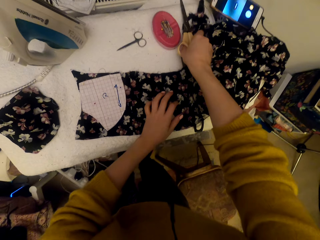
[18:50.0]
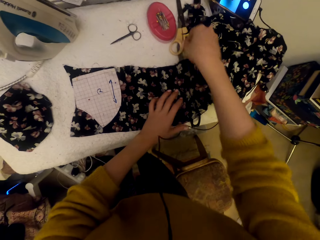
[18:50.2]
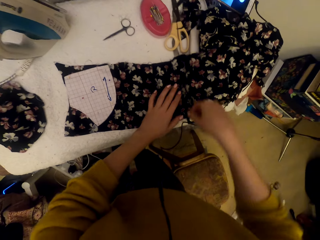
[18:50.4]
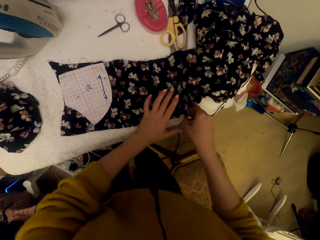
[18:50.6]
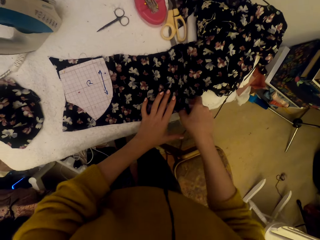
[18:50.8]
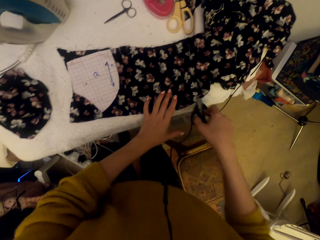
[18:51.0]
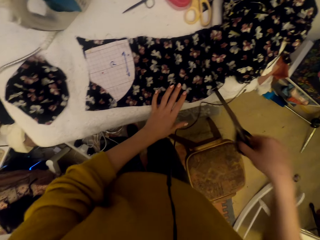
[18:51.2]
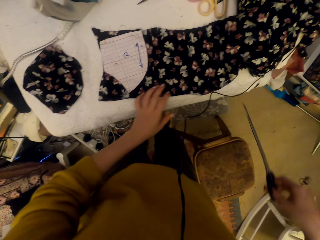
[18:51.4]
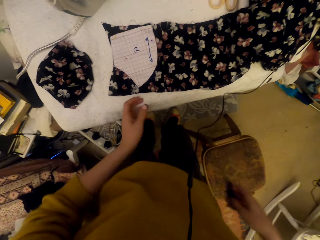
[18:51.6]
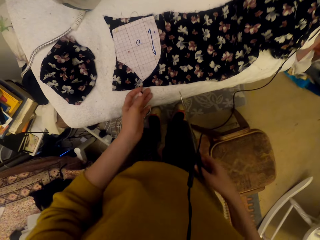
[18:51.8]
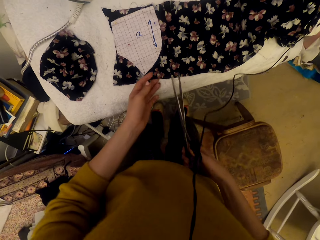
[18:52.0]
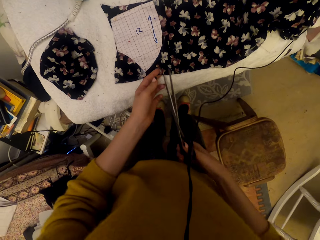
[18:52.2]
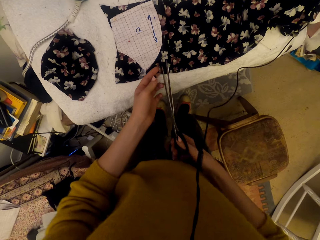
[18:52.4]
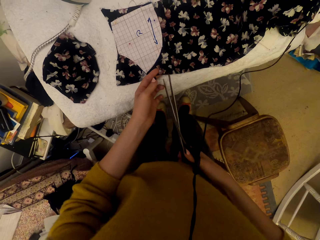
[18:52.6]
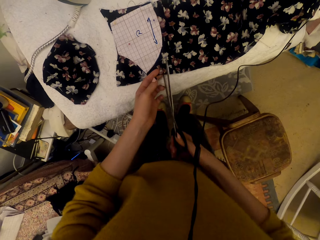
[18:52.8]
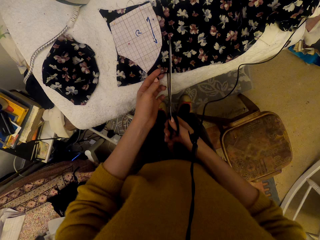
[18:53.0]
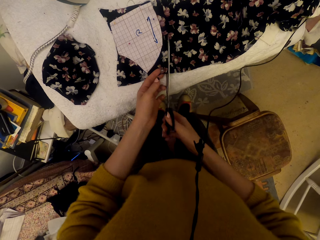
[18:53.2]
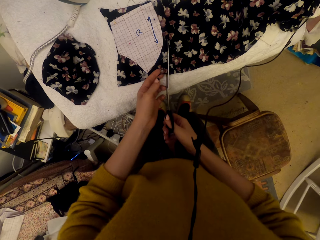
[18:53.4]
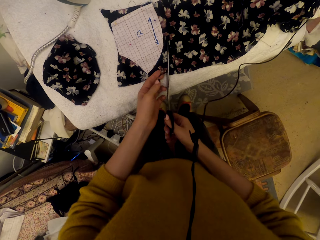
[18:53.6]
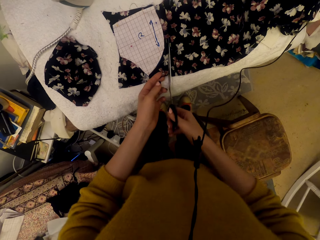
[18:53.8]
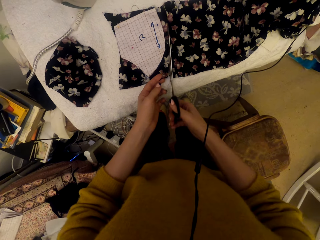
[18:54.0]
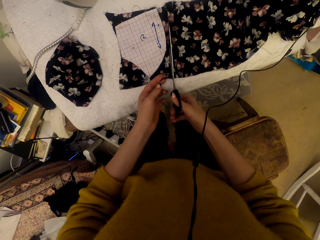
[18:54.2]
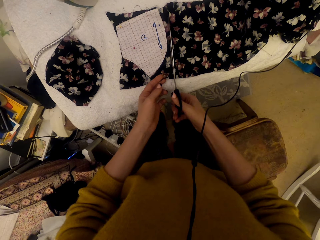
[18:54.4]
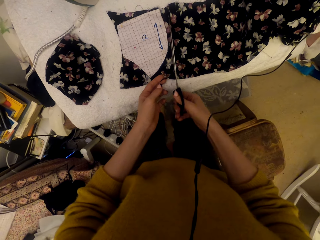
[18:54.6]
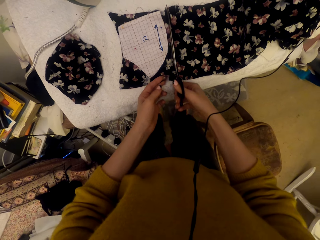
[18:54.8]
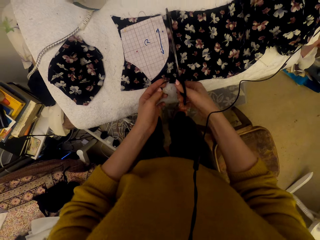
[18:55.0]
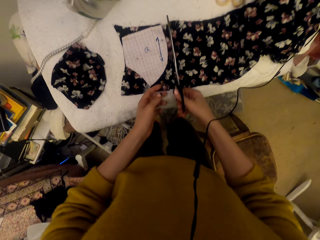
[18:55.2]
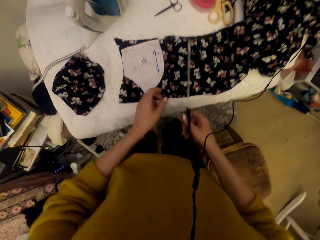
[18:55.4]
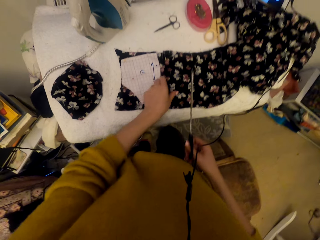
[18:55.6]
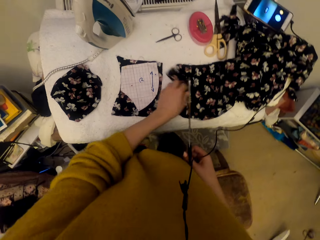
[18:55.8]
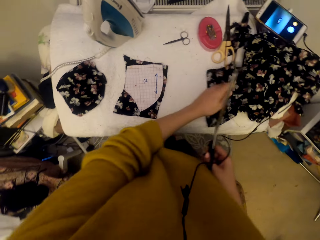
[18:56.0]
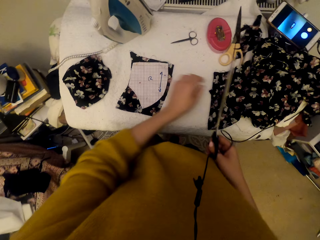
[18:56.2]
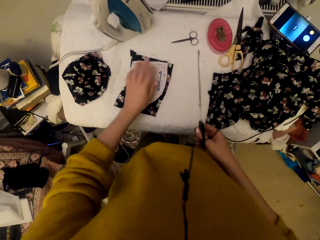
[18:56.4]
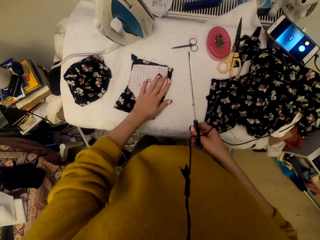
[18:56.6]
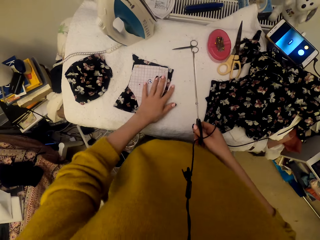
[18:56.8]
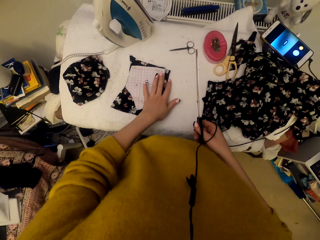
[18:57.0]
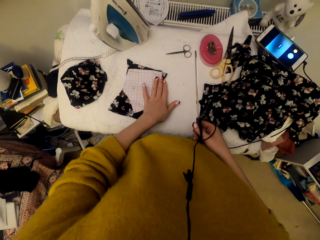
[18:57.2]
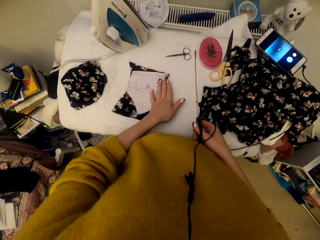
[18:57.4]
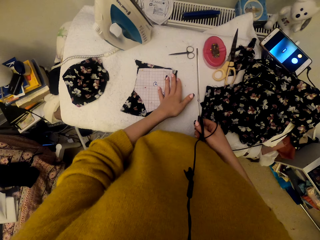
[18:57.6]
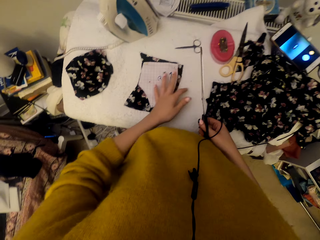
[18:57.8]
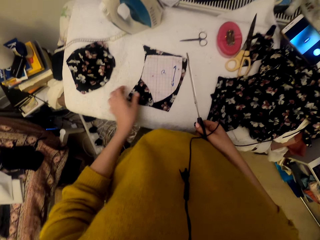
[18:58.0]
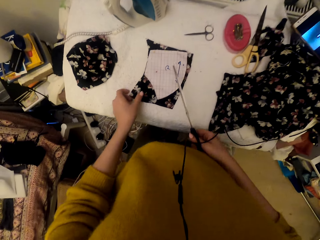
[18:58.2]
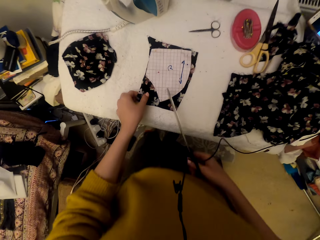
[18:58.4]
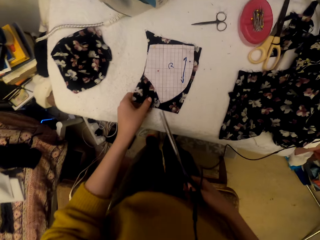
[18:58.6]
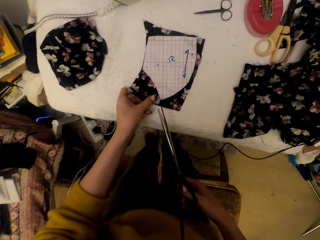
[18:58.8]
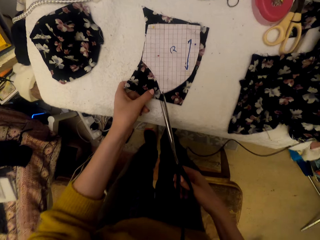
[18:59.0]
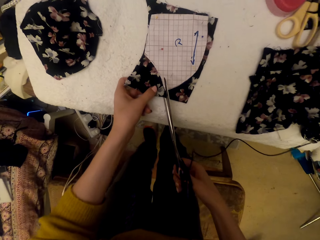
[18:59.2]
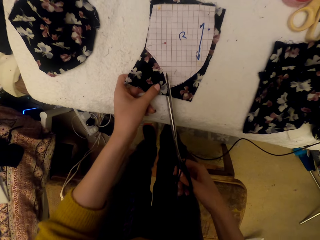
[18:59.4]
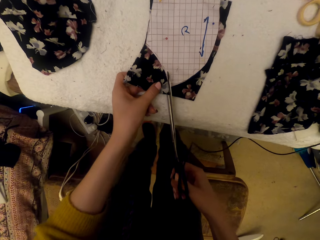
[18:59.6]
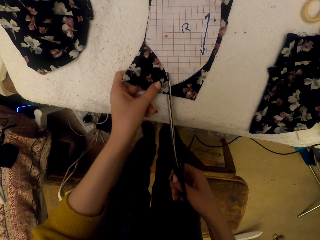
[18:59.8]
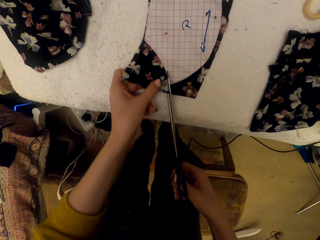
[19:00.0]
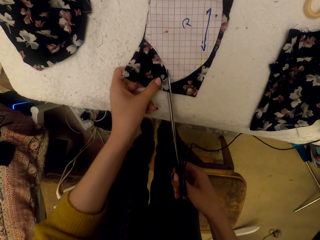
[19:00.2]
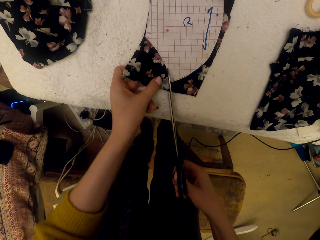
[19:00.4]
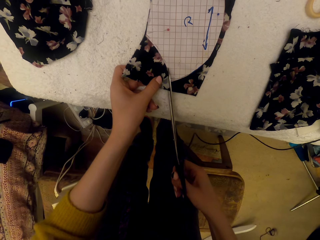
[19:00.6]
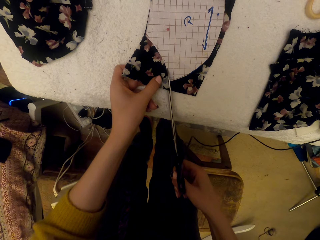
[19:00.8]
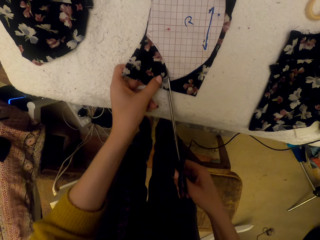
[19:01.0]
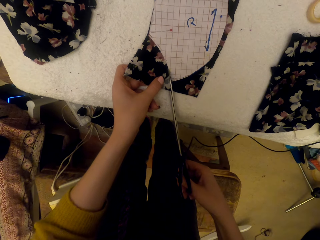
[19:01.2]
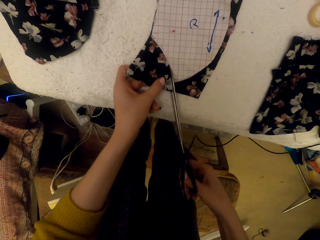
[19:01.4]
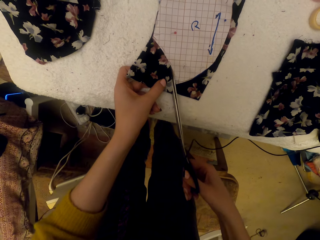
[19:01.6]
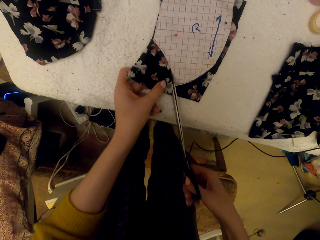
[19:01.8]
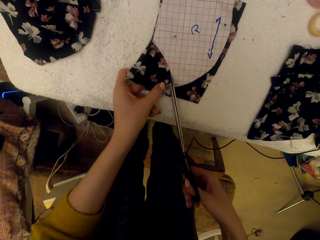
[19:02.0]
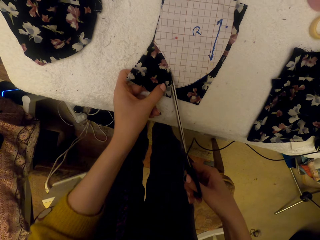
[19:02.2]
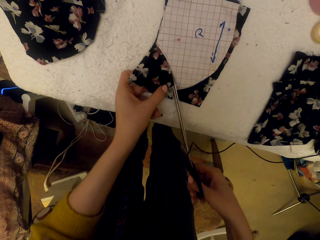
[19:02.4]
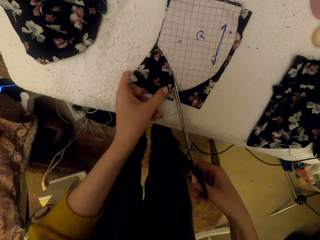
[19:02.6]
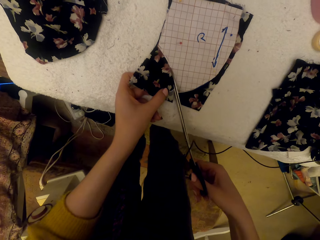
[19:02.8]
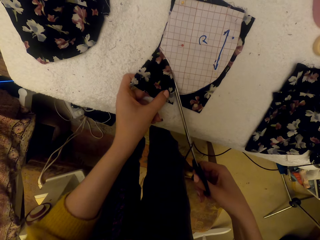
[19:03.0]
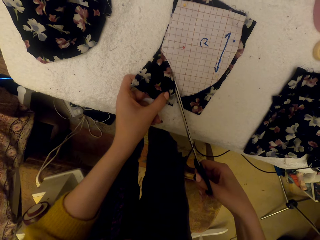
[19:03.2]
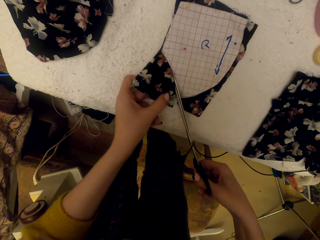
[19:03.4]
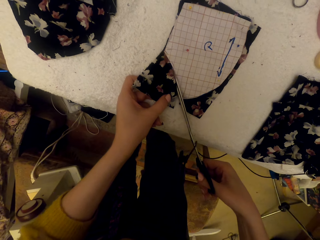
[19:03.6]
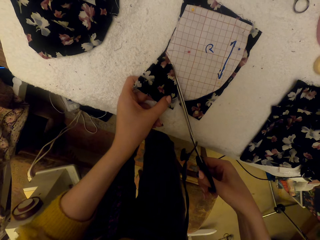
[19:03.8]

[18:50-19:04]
The camera wearer puts the scissors on the table. They pick the scissors and adjust the scissors. They cut the cloth material using the scissors. They adjust the cloth material on the worktable. They adjust the pinned material piece. They cut the pinned cloth material piece using the scissors.

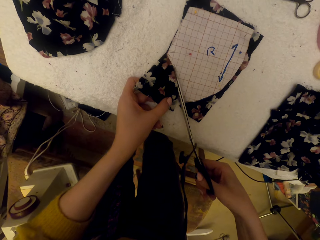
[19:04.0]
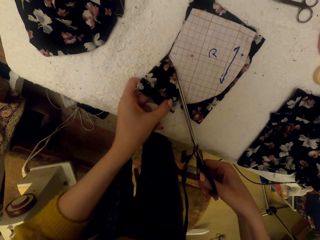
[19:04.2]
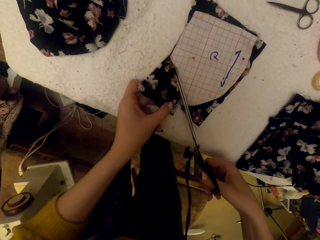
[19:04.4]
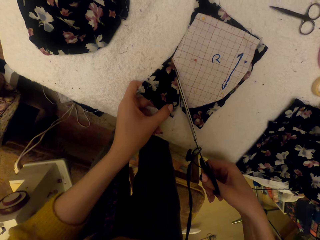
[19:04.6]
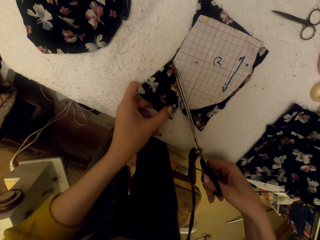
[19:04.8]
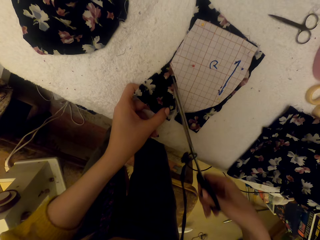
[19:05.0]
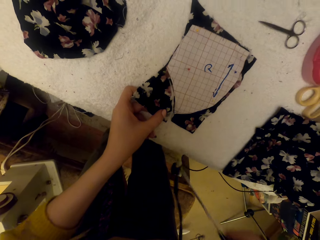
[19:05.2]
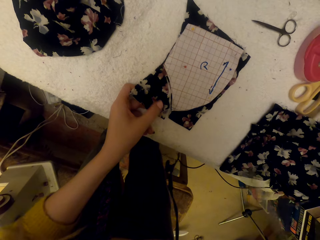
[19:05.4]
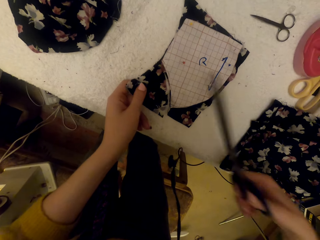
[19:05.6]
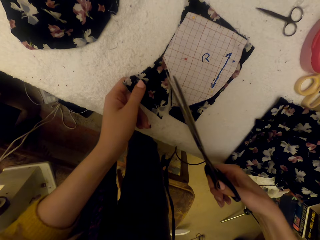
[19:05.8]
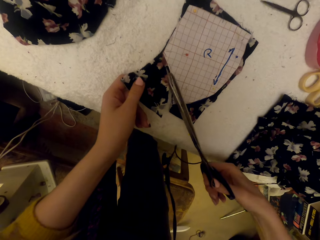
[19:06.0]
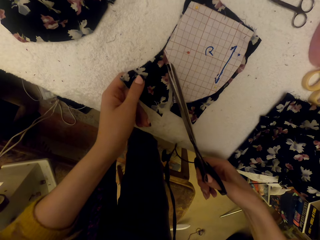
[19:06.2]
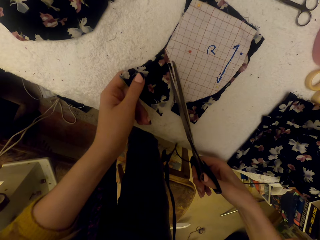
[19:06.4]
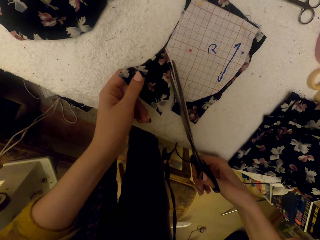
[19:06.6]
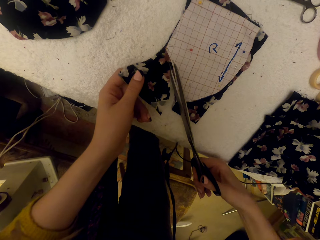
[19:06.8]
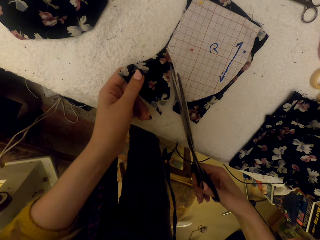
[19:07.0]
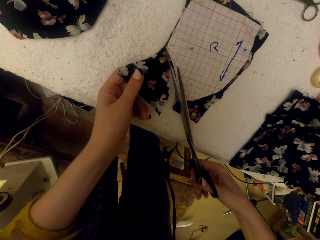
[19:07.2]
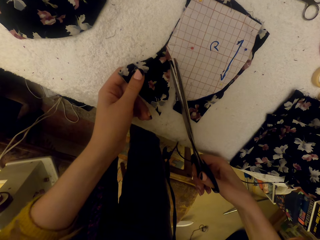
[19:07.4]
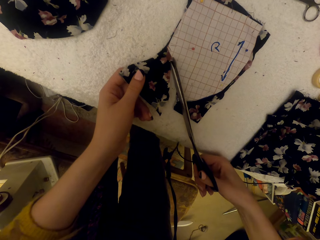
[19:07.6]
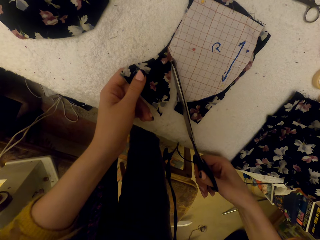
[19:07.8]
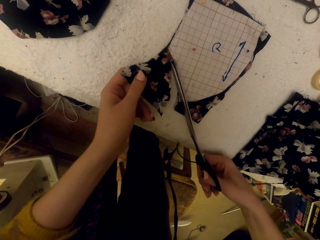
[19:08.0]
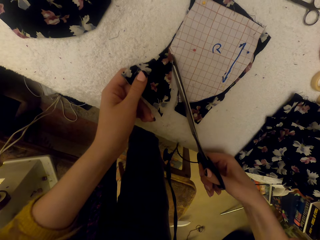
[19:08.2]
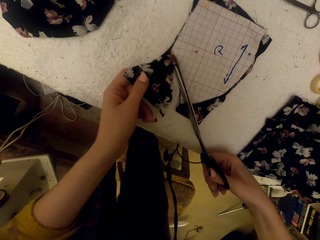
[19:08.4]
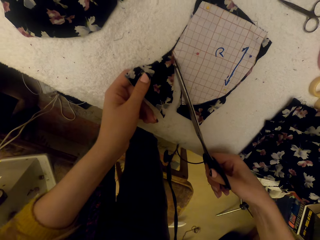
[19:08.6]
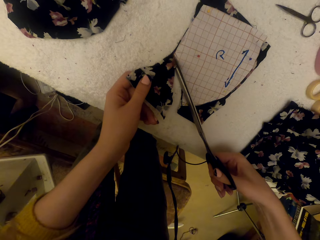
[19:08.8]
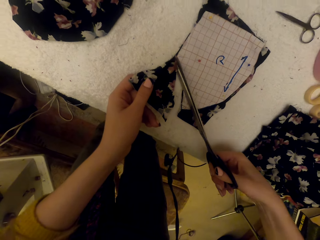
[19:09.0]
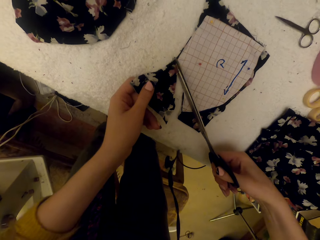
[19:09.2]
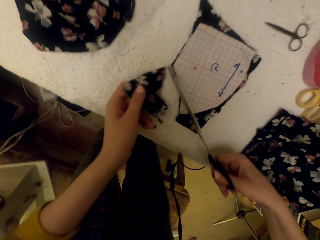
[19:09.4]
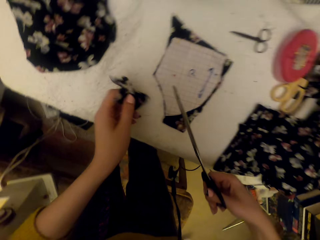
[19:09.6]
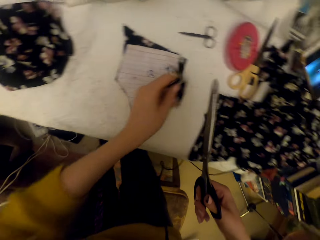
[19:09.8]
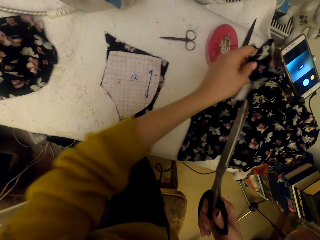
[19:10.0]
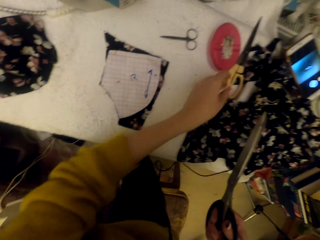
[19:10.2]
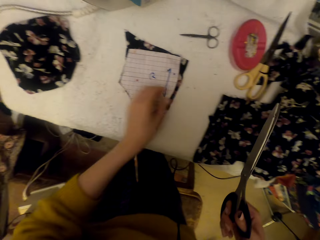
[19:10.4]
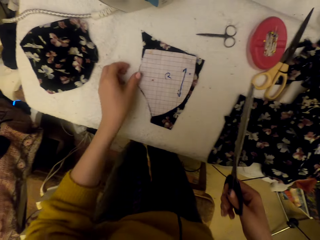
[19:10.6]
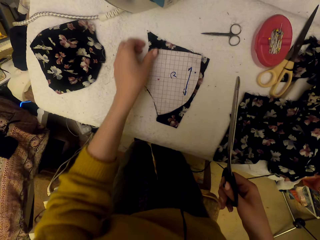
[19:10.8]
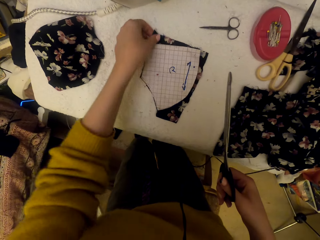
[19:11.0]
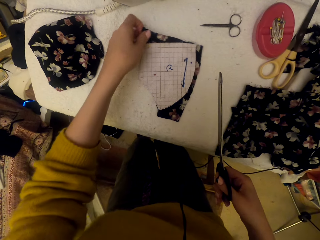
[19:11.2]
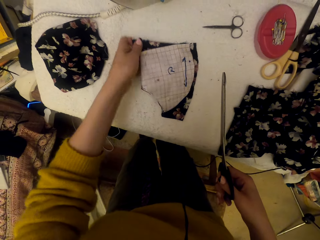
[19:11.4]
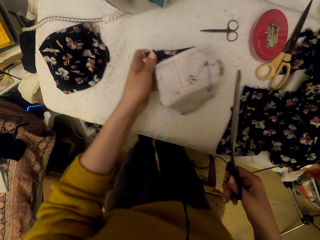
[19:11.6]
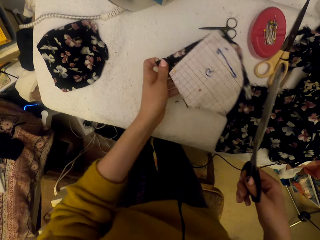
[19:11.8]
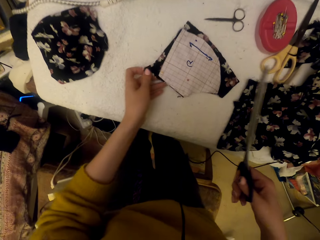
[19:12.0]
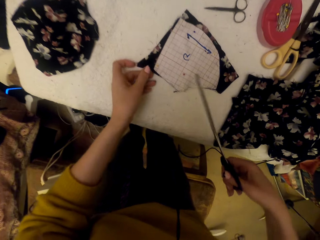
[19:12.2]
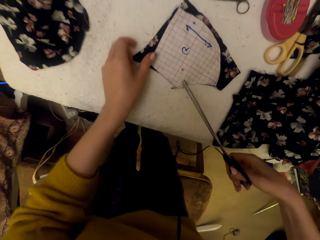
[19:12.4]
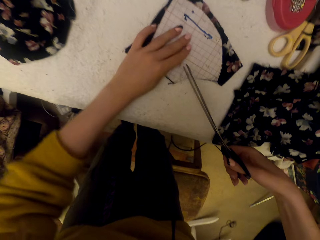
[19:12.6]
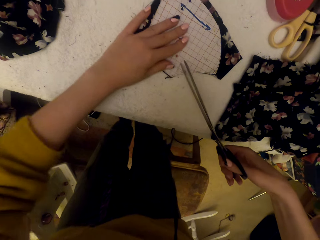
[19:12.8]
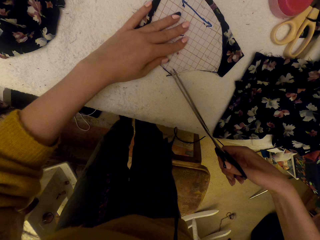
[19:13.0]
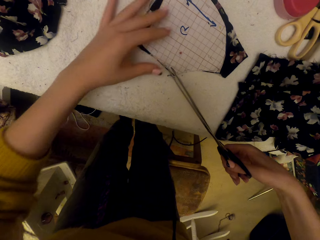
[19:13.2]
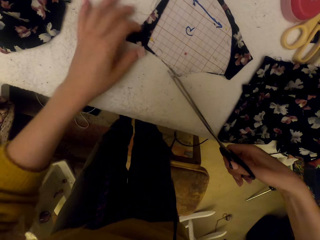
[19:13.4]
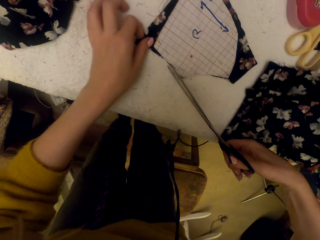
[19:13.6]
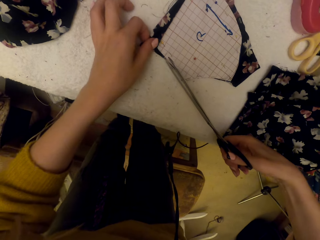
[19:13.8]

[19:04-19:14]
The camera wearer adjusts the scissors. They cut the pinned cloth material piece using the scissors. They throw the cloth material cut piece on the worktable. They adjust the pinned material piece. They pick material on a table and put down the material.
